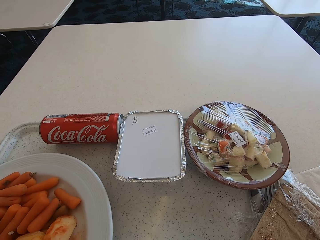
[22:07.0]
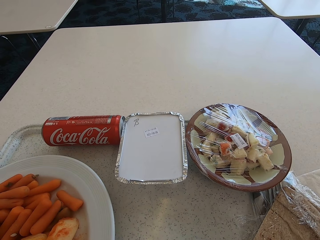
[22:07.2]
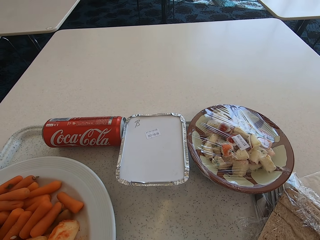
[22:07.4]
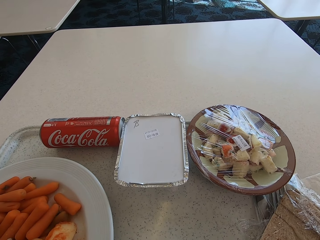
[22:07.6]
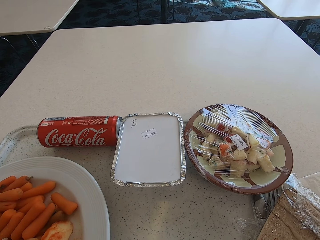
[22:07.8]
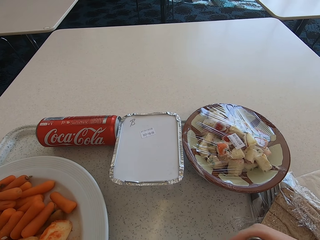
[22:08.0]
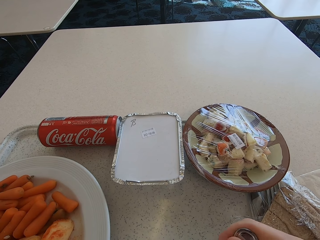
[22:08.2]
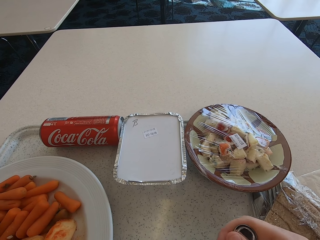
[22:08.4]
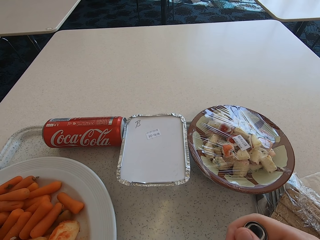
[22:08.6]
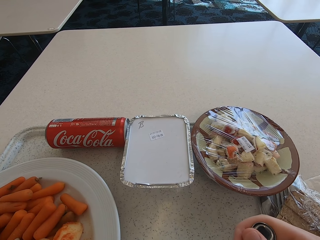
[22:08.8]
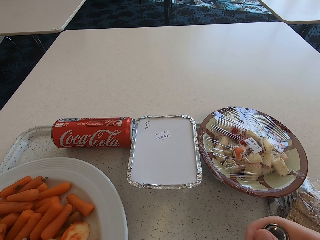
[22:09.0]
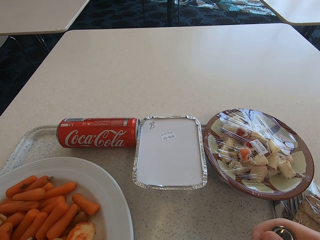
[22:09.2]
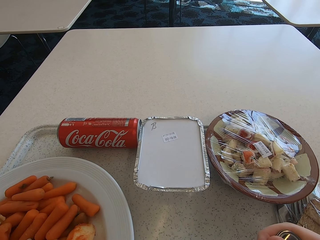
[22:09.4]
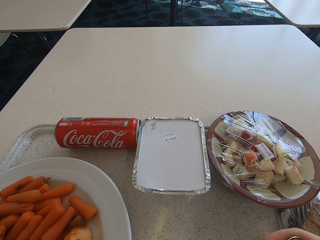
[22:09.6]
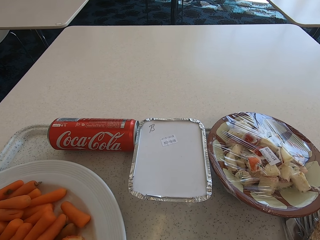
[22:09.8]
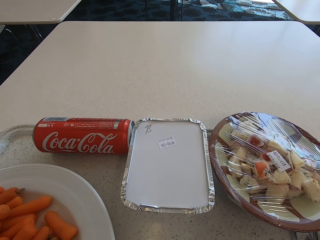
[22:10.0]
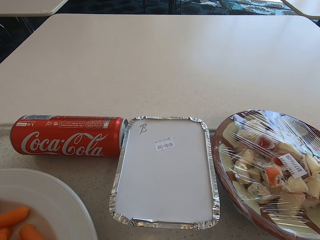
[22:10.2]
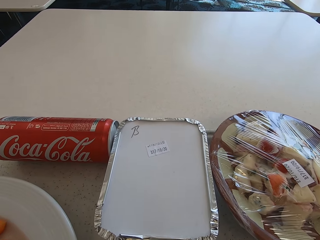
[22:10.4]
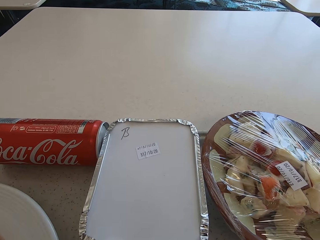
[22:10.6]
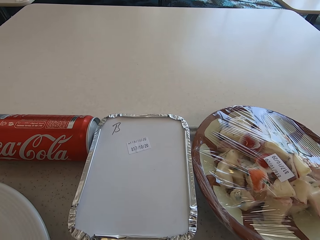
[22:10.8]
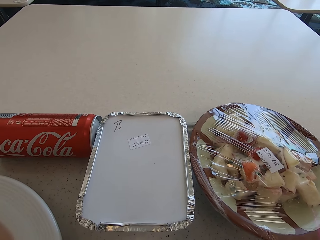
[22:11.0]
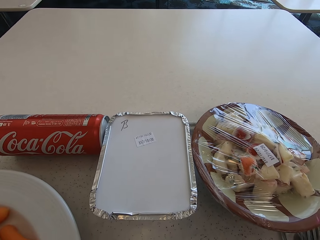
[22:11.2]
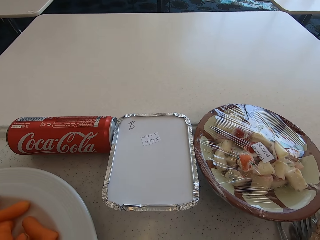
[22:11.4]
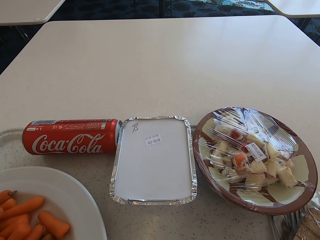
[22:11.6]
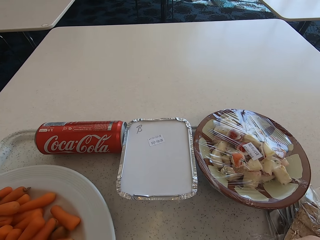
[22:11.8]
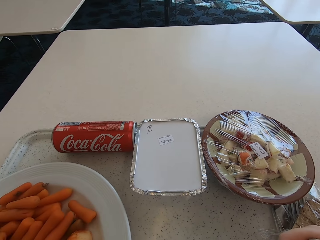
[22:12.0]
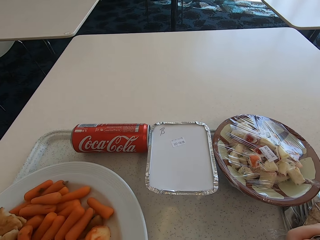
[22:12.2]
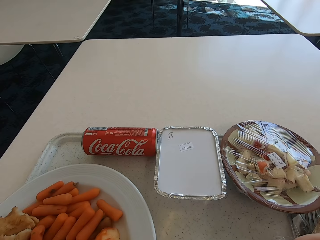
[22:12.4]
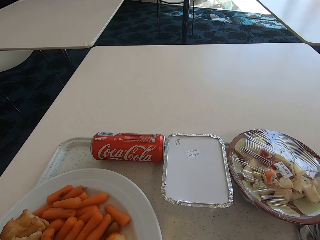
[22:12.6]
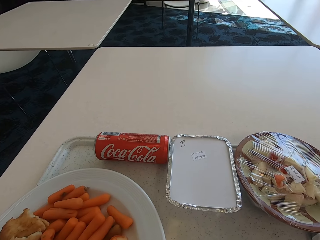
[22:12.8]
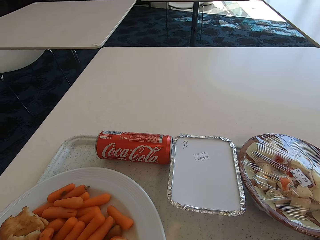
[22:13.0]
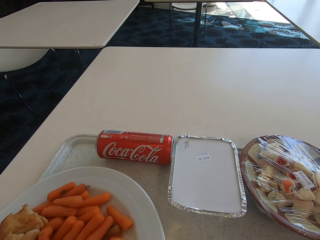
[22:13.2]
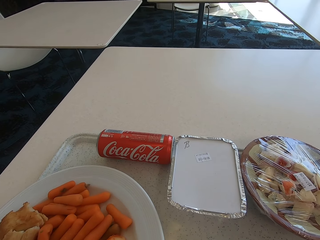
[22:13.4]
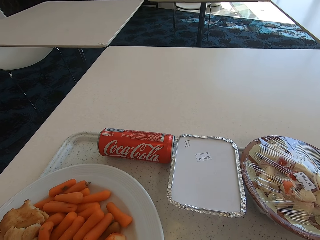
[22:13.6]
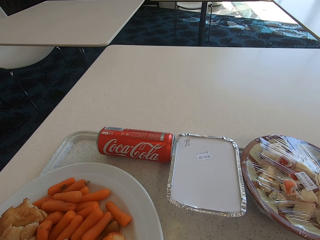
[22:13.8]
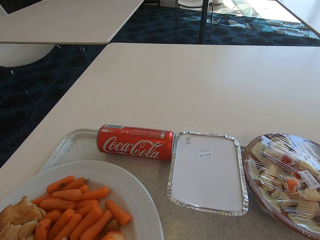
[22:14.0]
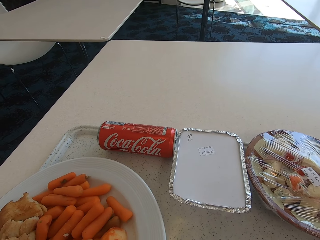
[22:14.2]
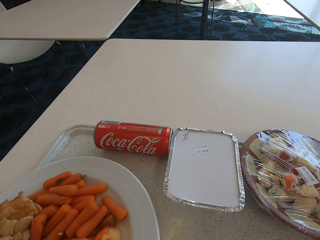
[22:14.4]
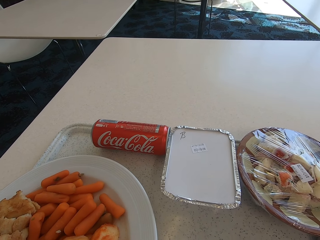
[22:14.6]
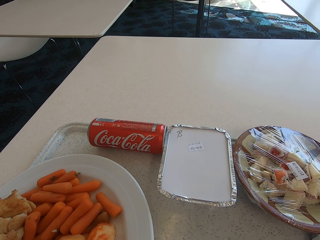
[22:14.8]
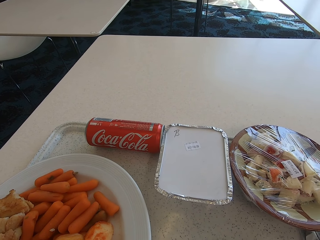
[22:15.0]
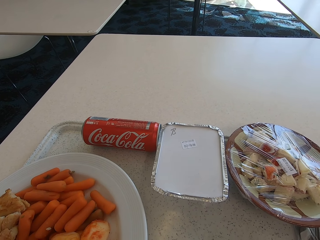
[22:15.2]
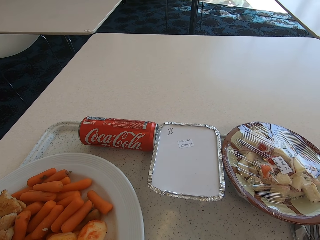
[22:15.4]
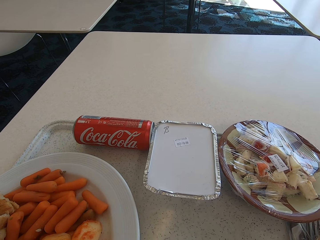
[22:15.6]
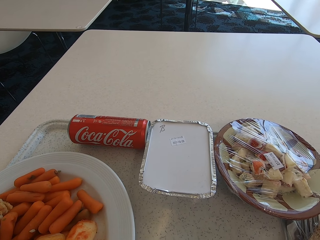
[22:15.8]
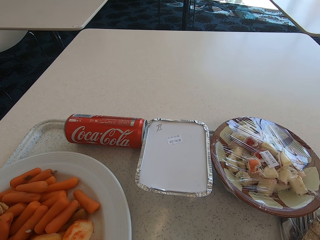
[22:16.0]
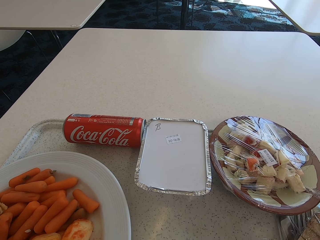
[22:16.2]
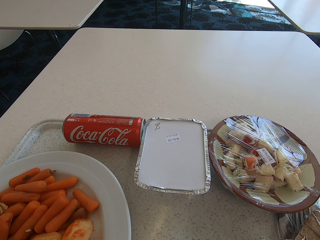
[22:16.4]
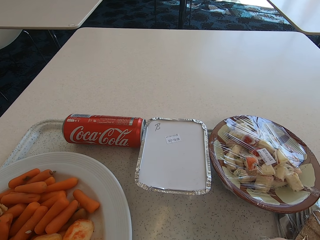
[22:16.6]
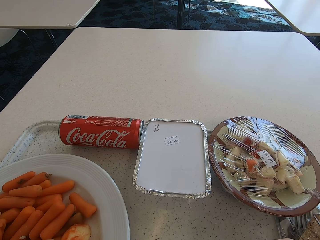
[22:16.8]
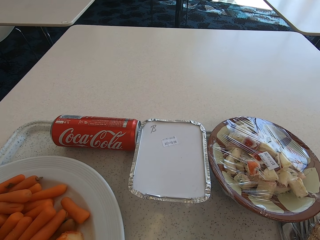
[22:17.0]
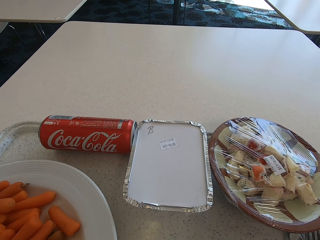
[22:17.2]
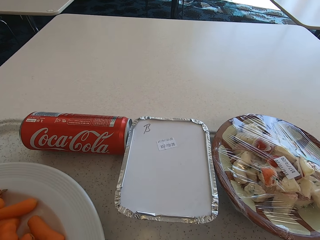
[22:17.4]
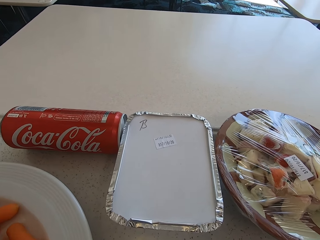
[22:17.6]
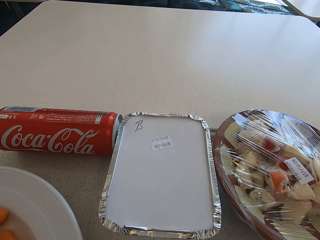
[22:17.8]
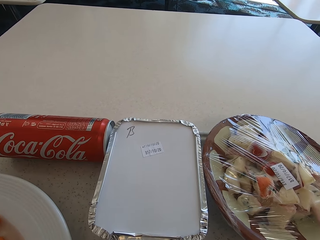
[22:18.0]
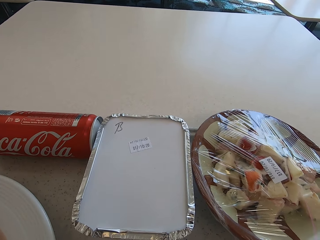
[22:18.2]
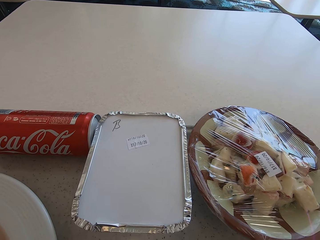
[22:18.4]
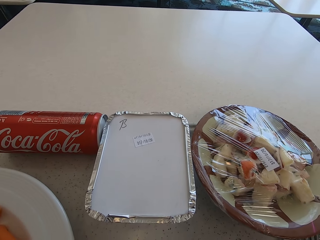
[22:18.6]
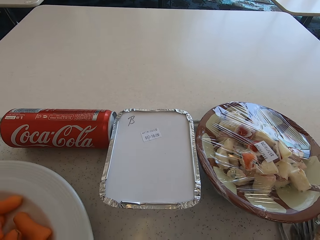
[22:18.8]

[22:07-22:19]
The camera wearer holds a spoon in the soup. They look around the table.

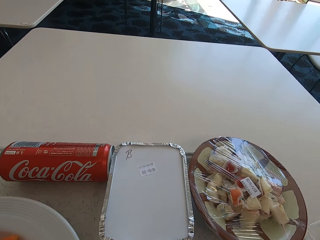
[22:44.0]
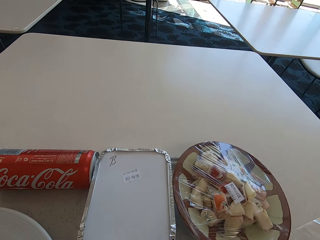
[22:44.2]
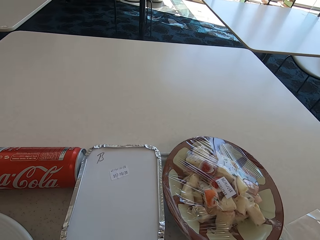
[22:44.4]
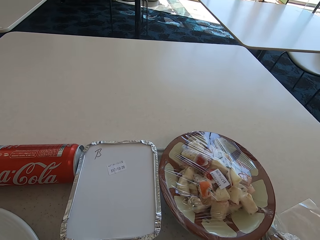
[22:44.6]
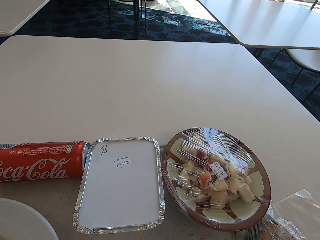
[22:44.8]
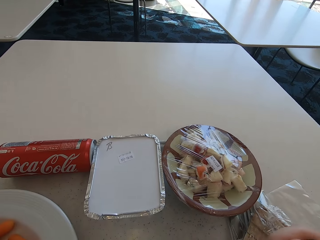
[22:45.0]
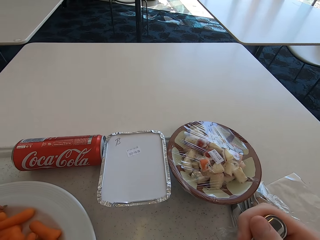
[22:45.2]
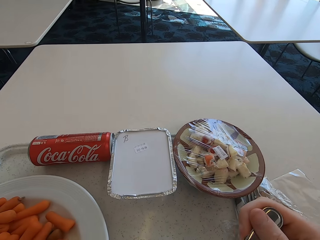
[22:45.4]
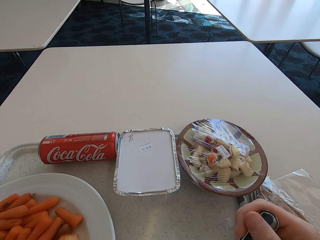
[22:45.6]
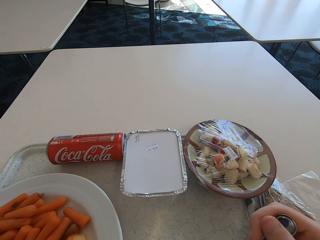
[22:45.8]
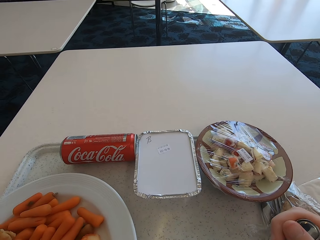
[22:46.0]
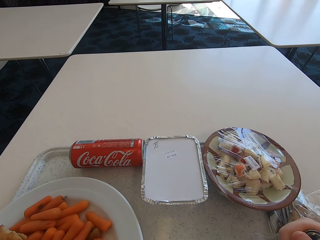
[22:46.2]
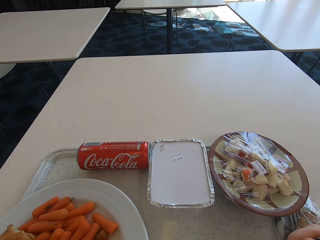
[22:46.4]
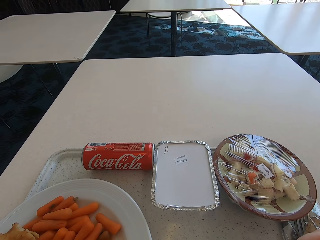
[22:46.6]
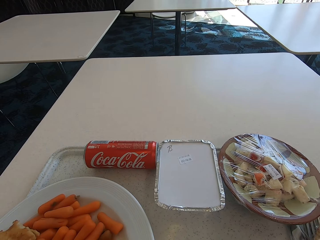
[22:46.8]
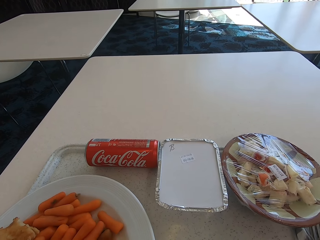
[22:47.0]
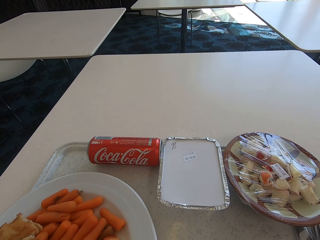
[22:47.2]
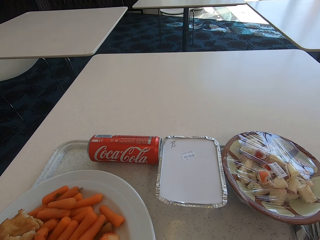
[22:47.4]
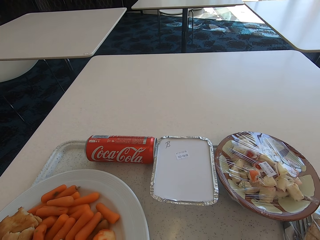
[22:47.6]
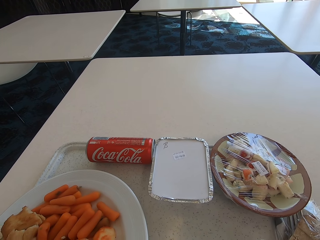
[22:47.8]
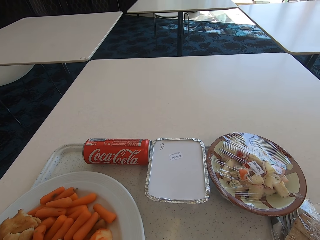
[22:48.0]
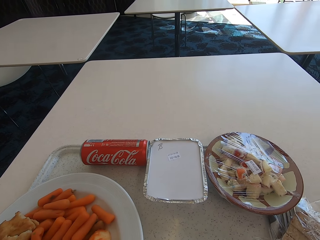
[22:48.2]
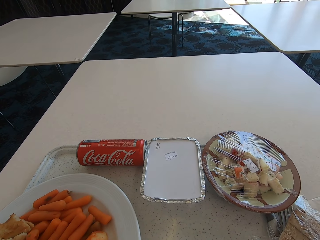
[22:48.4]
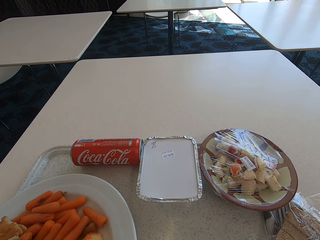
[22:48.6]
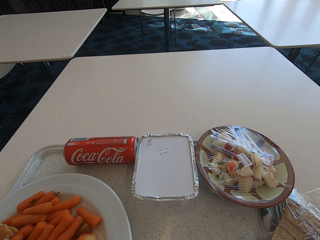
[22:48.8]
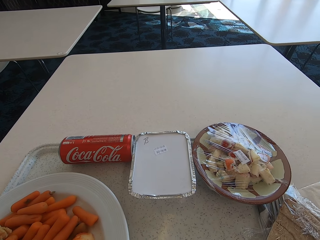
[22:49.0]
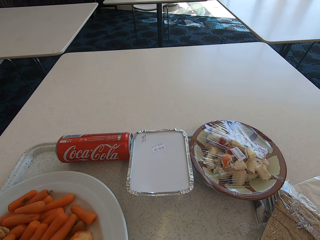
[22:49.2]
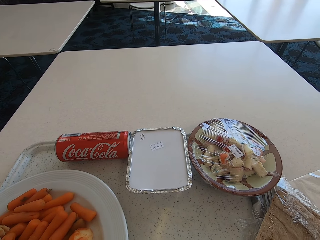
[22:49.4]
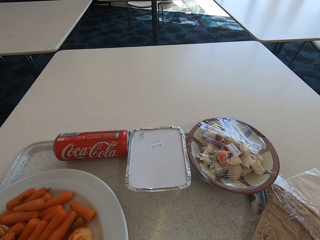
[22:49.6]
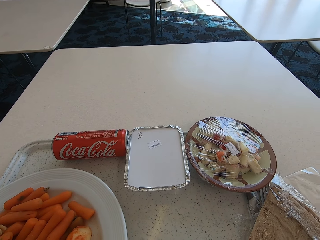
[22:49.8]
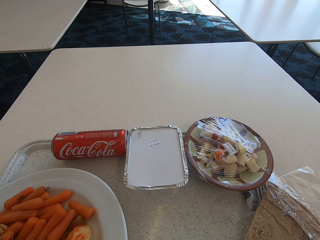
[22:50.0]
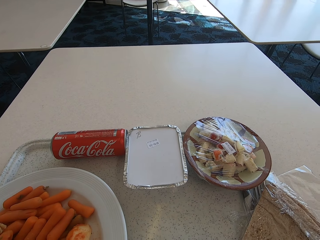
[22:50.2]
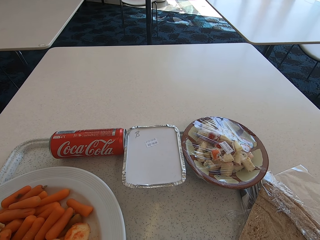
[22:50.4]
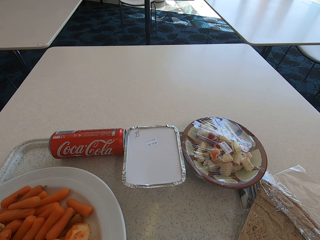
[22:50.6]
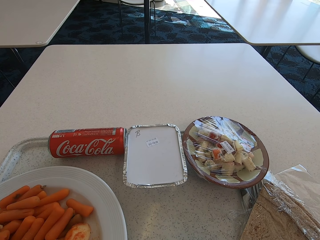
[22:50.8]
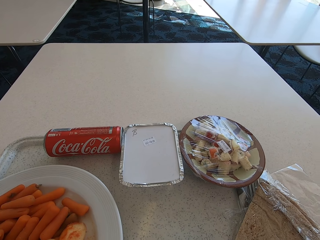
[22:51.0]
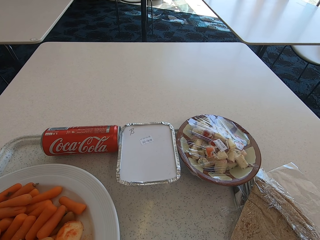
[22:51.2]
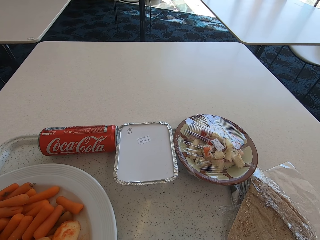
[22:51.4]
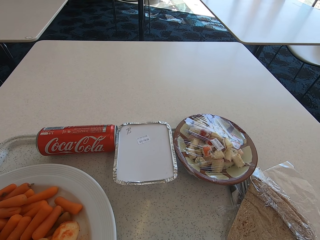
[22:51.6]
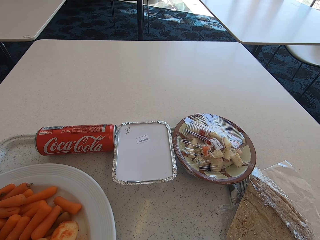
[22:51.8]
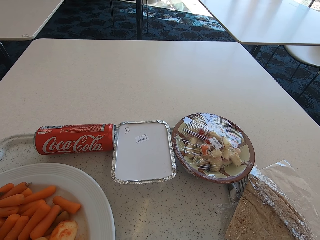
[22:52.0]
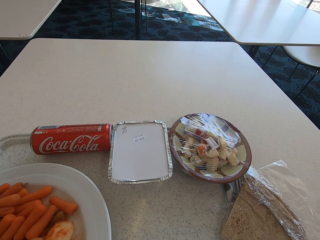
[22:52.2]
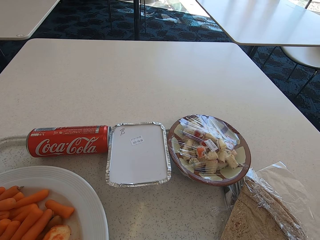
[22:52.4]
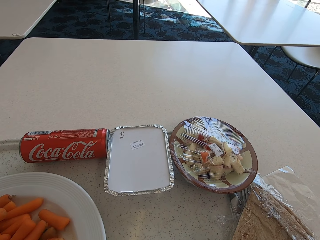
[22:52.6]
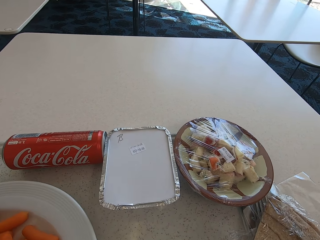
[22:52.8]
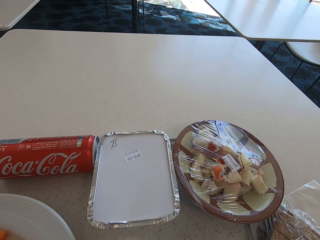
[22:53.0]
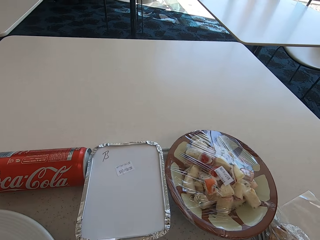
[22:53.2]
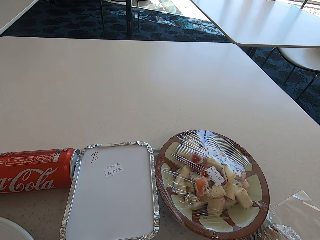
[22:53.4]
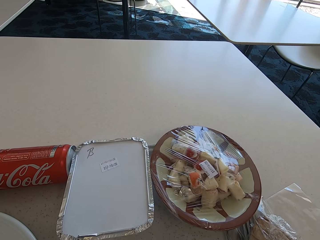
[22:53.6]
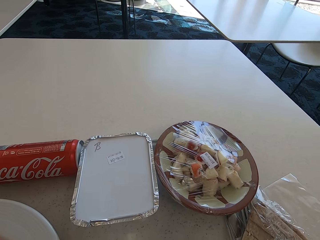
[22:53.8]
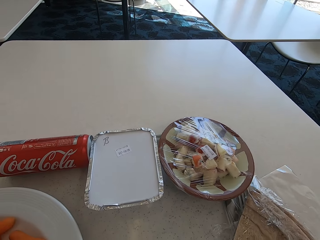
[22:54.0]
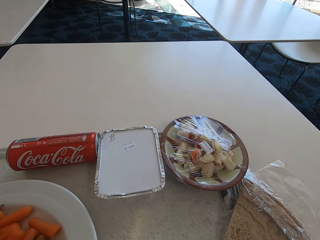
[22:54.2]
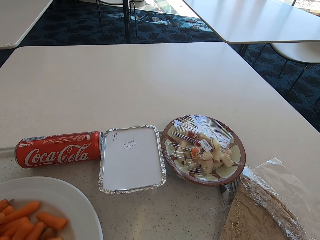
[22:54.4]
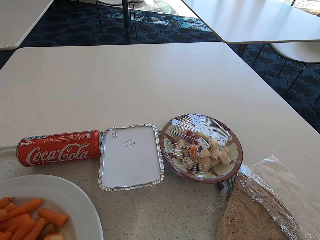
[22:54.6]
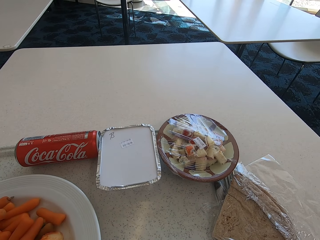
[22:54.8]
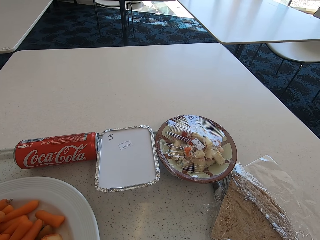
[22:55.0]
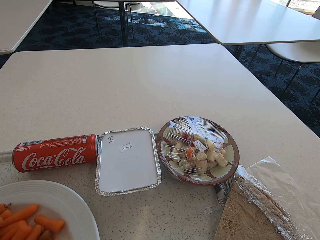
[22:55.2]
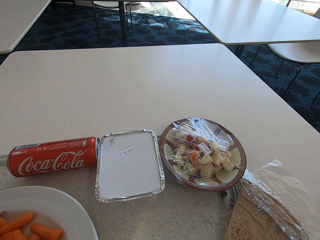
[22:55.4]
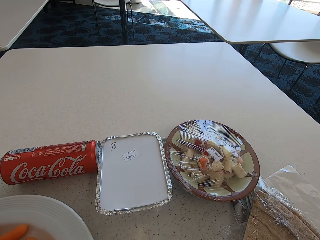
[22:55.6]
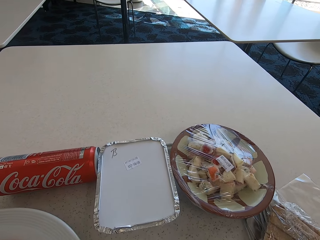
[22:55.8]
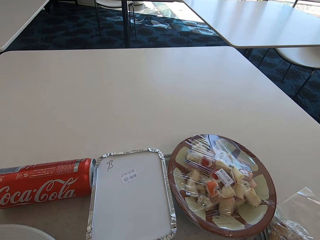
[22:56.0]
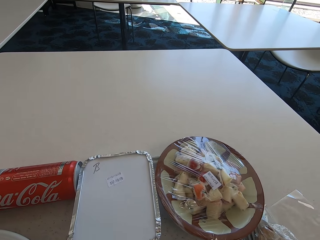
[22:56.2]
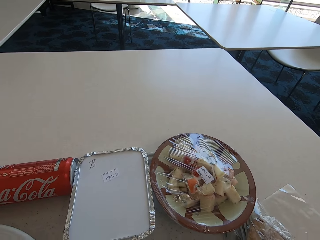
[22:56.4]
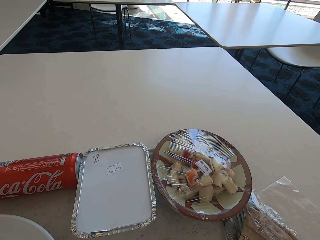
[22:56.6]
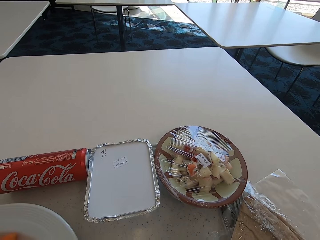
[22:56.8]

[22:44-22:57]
The camera wearer holds the spoon in his hand. He takes the food with the spoon. He eats the food.
